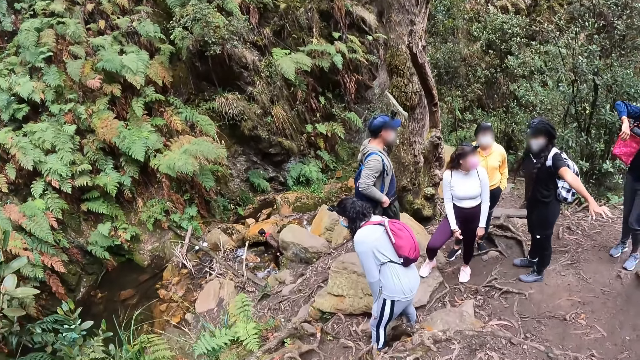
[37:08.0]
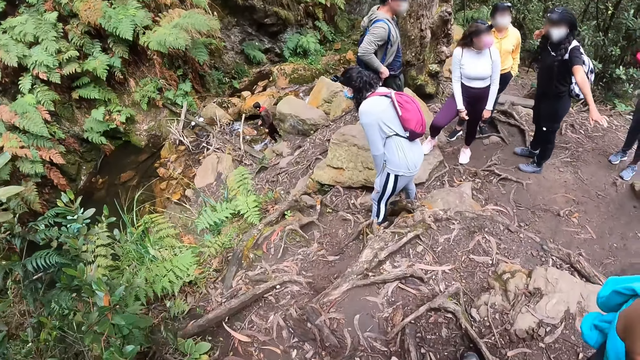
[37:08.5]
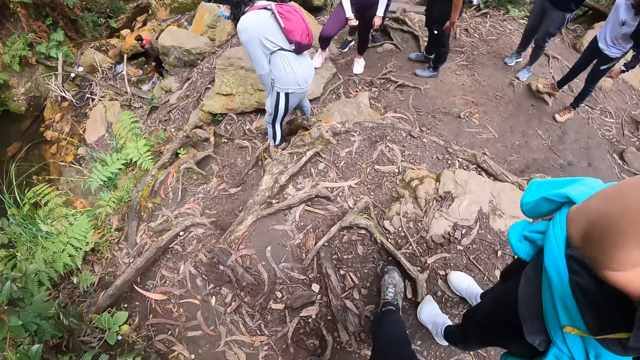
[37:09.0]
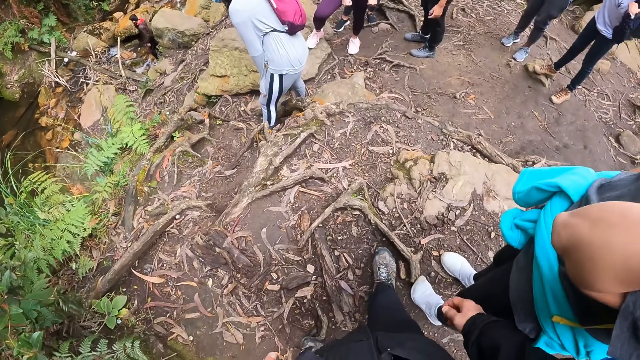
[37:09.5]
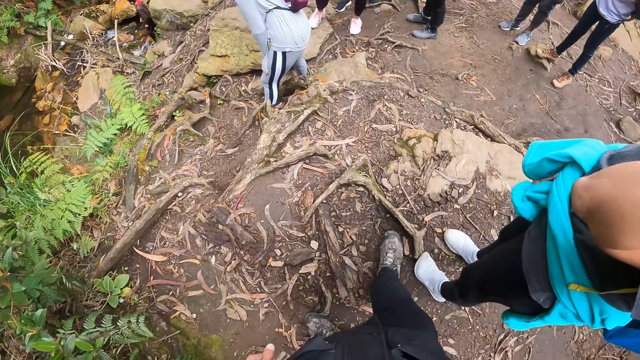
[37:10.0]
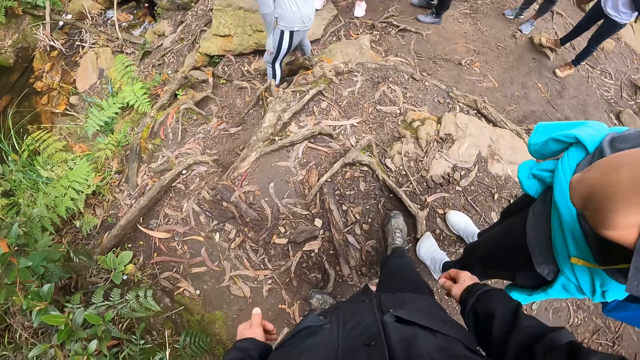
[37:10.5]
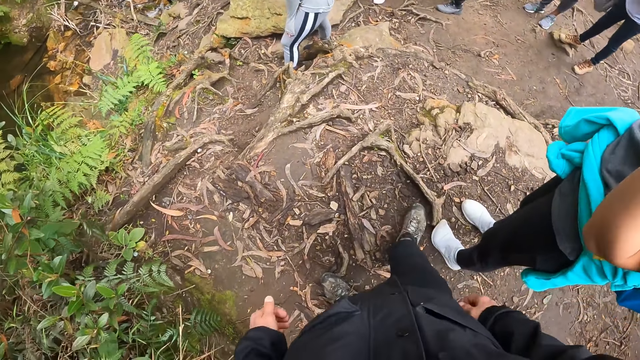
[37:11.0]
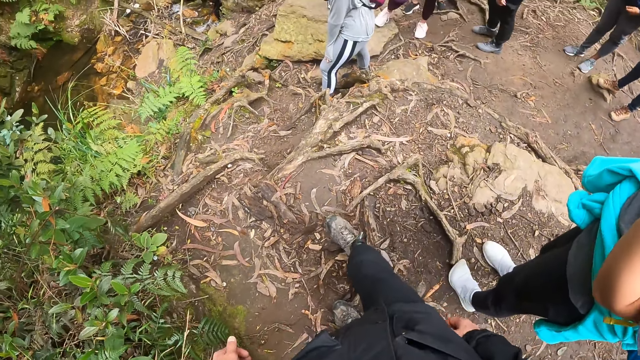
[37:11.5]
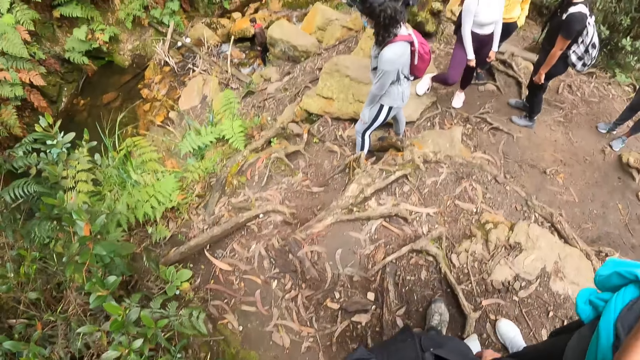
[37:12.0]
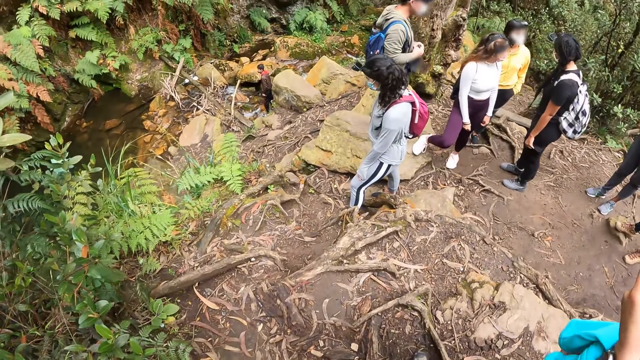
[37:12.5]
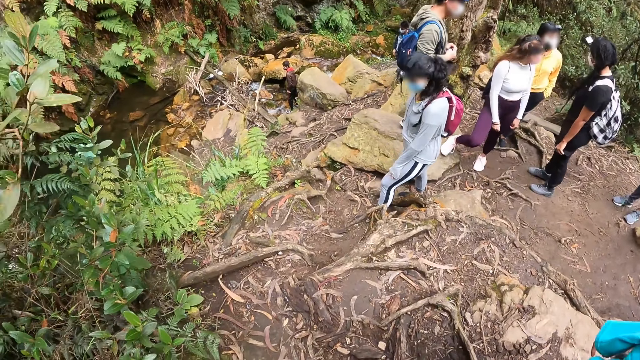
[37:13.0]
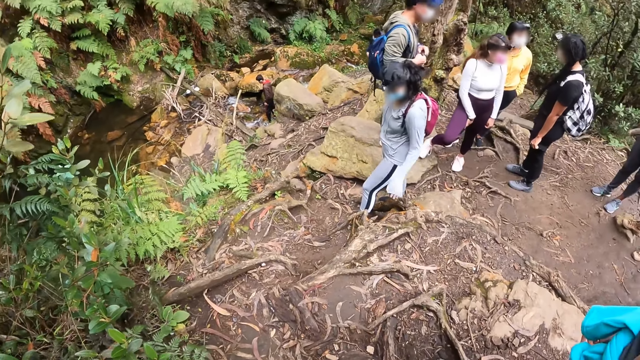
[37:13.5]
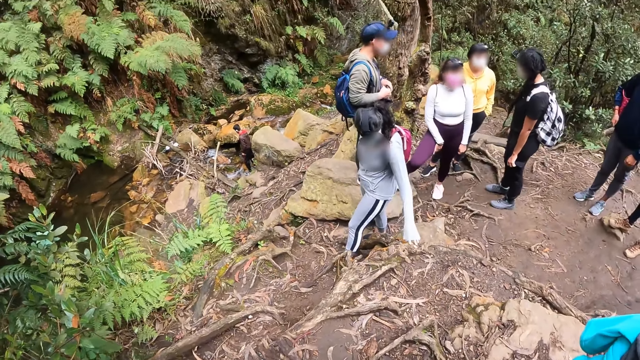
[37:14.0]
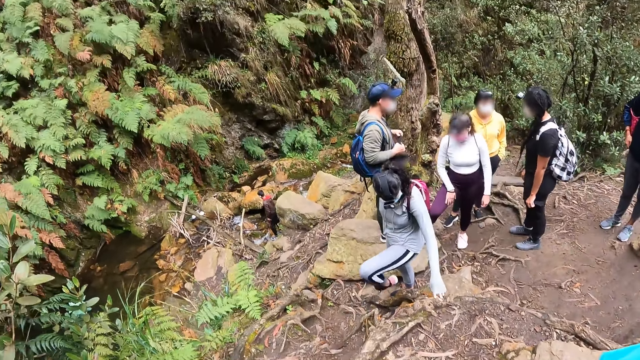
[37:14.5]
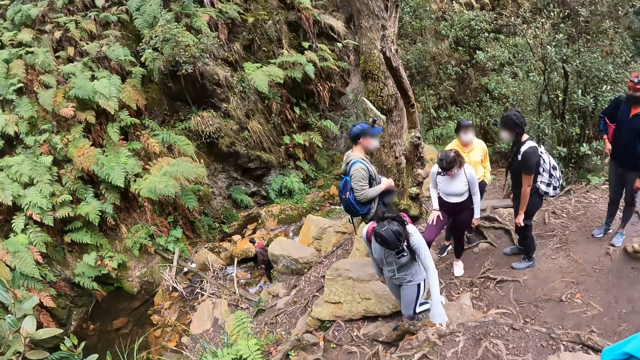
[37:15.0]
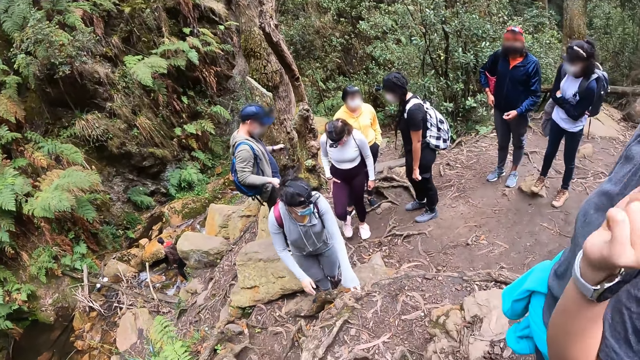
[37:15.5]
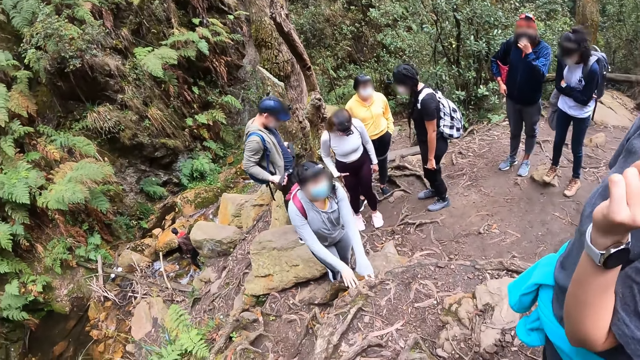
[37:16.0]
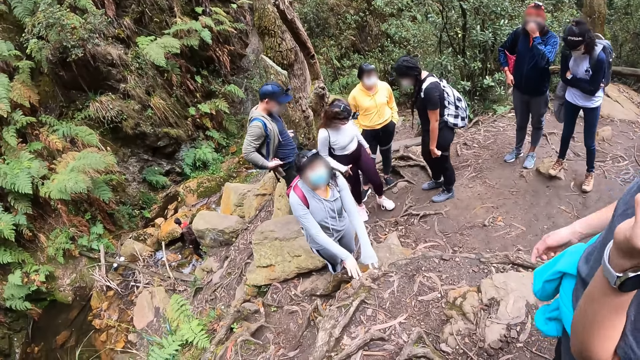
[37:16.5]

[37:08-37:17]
The camera wearer scratches the sand with his feet.

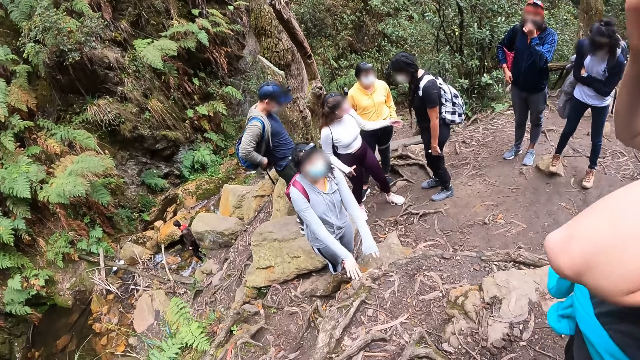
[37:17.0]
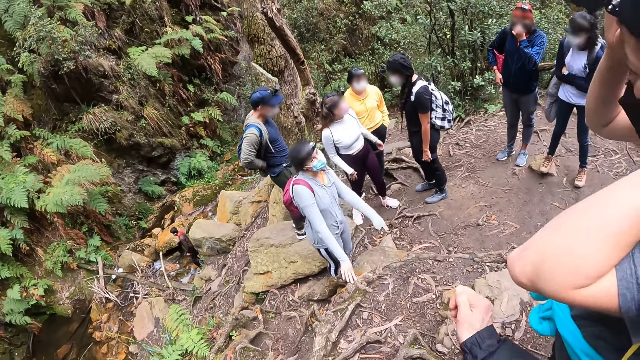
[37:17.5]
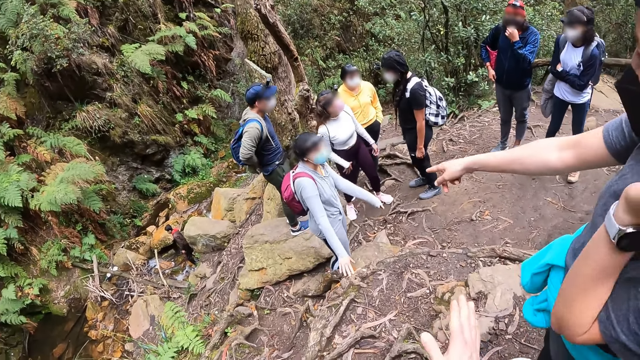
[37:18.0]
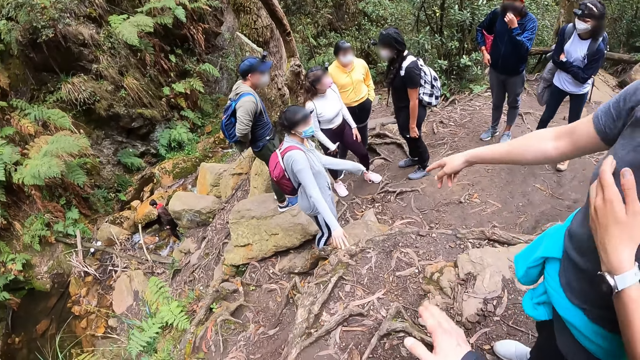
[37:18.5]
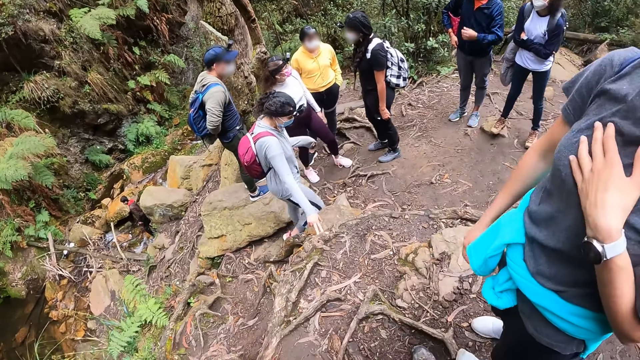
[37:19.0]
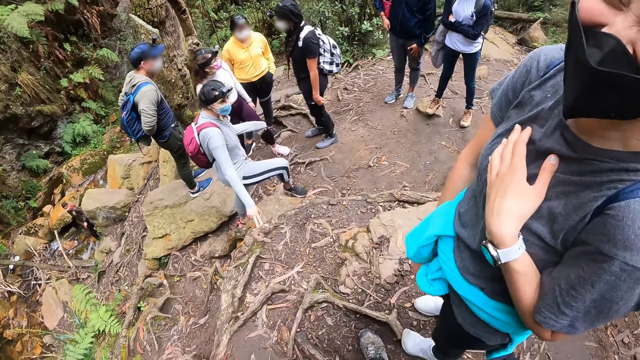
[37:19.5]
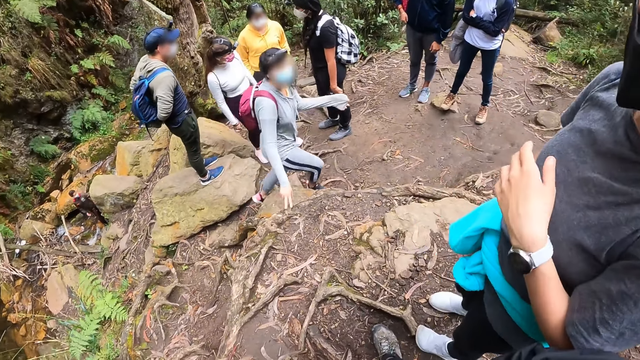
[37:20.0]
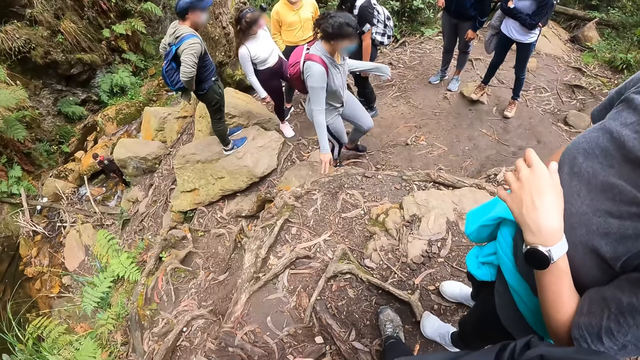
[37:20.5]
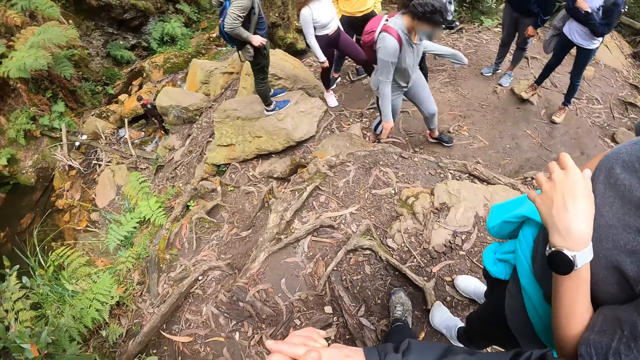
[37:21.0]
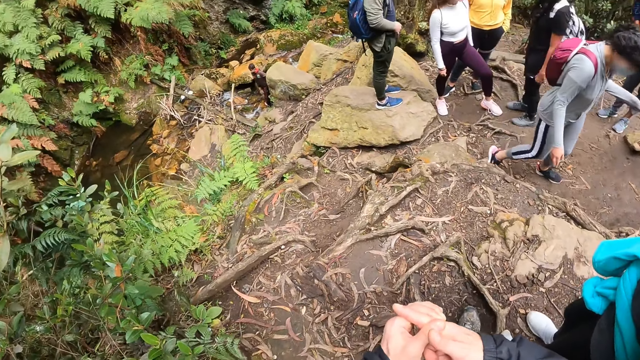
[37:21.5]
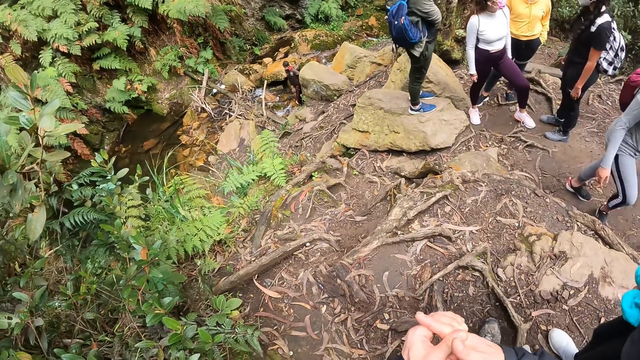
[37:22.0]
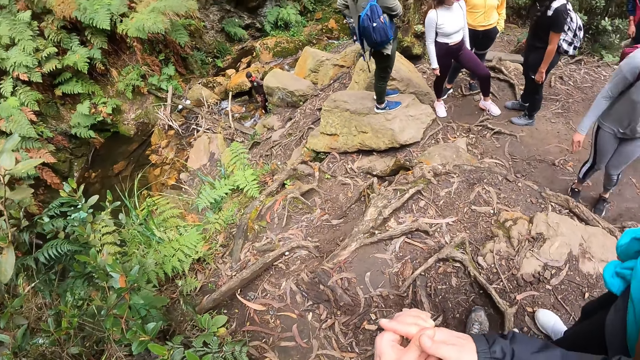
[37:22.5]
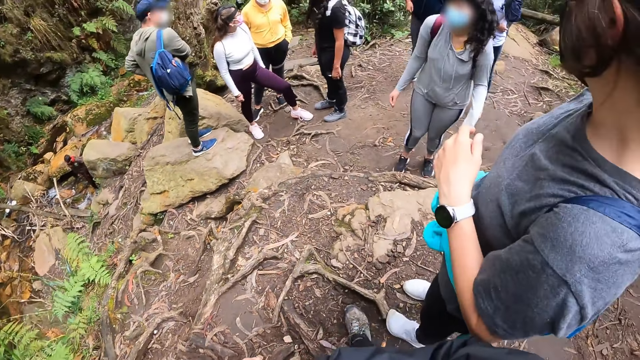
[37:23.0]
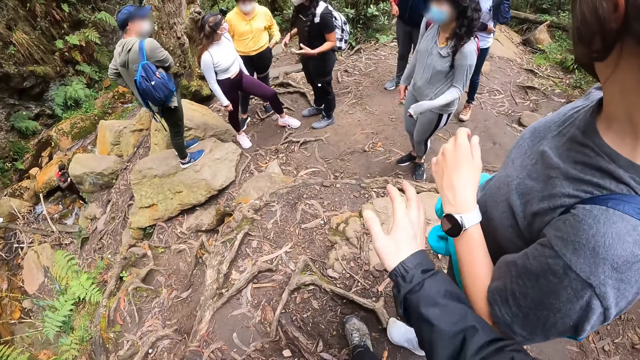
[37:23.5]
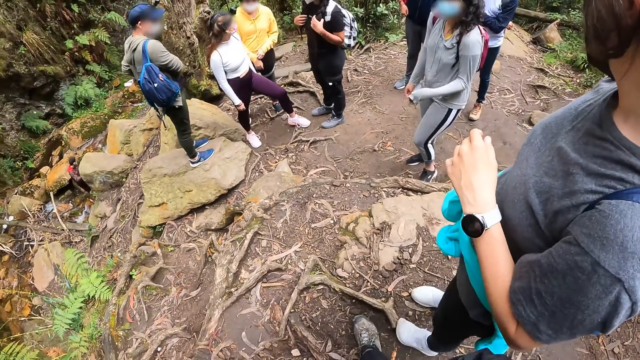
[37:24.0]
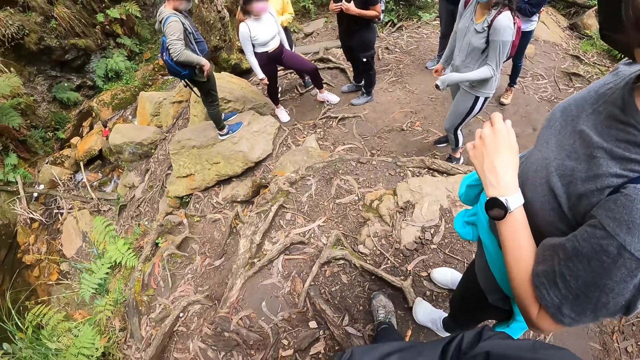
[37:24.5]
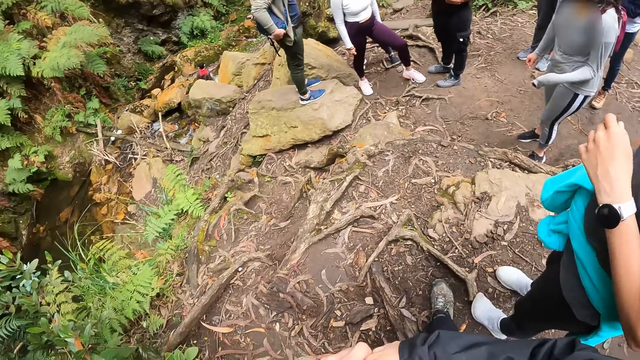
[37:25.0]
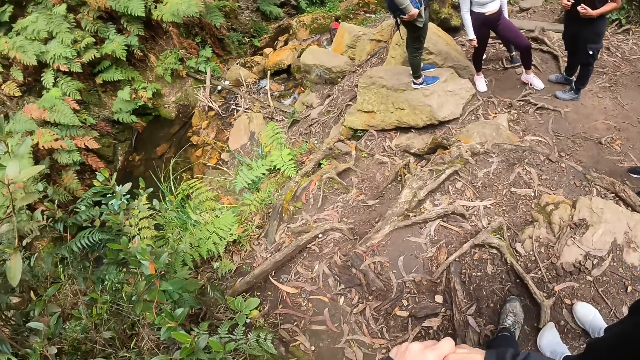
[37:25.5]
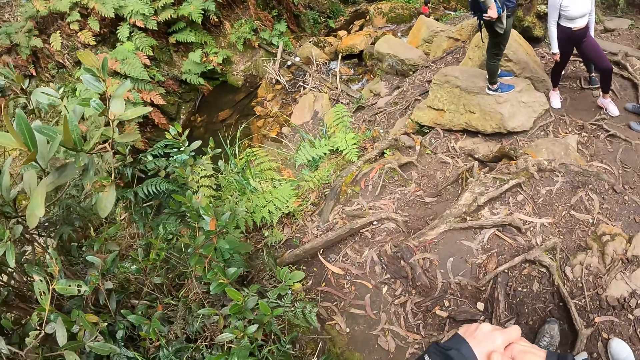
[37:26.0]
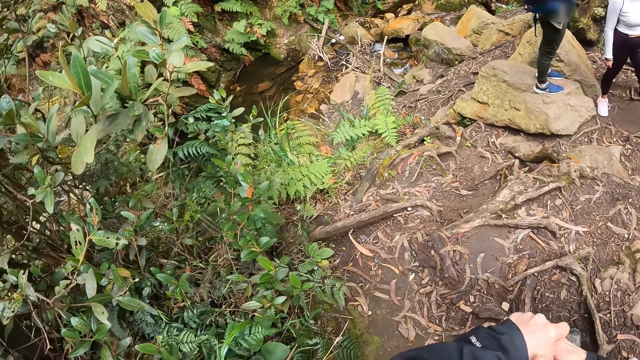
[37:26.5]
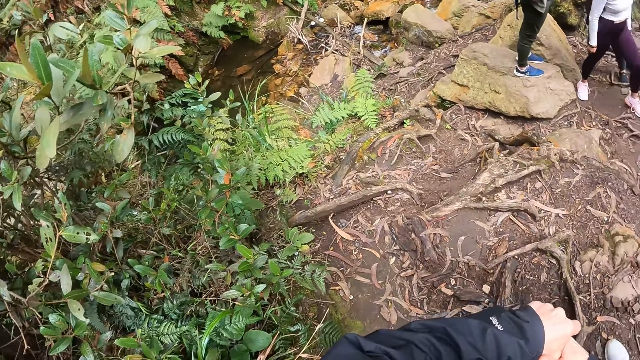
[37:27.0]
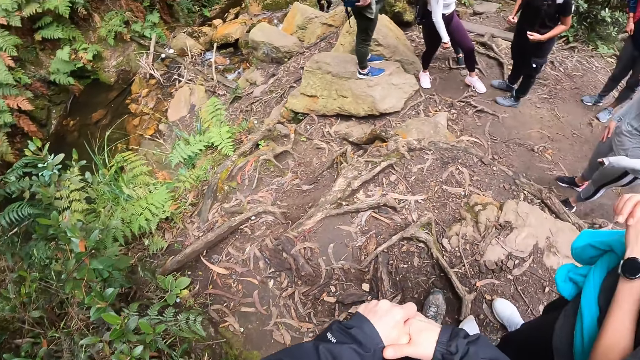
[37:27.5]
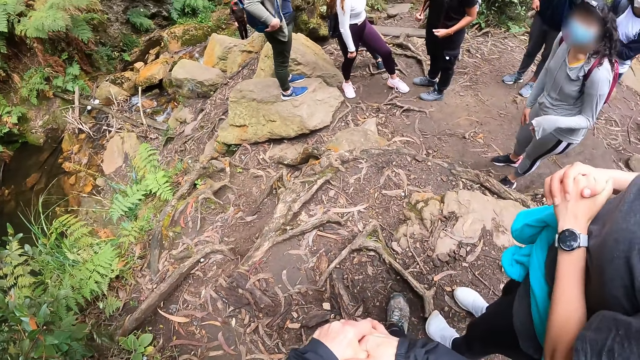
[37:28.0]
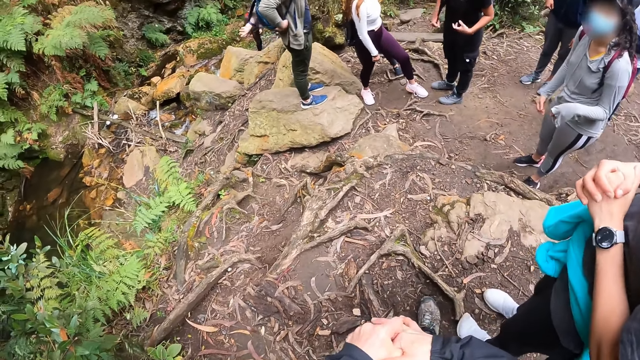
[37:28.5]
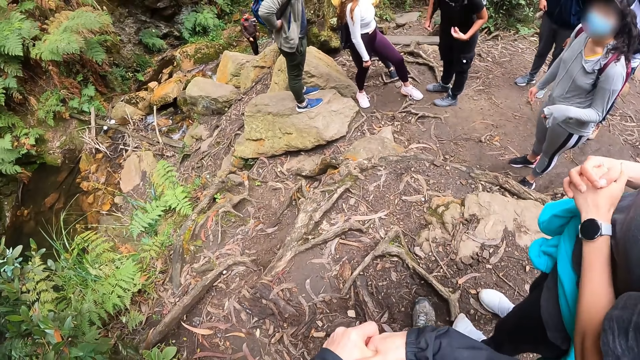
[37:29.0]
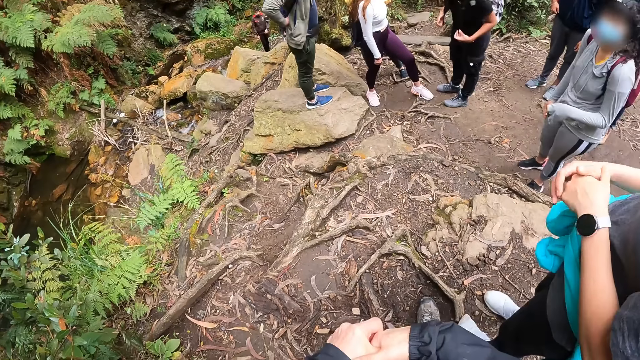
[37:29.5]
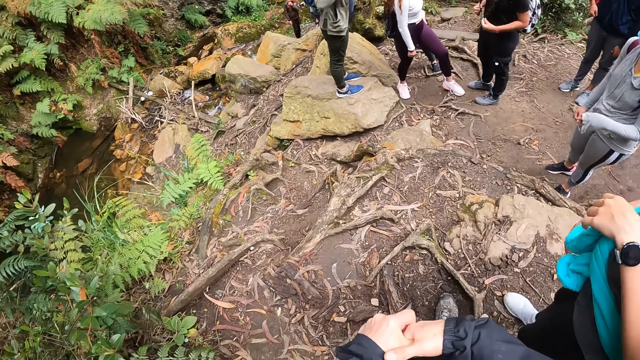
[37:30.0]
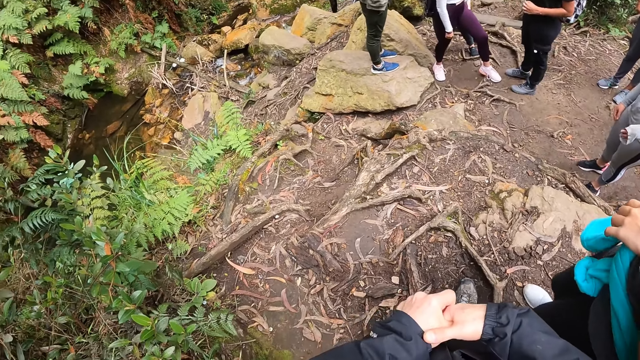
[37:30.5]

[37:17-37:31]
The camera wearer lifts his hand. The woman touches her chest with her left hand. The camera wearer drops his hand. He holds his hands together. He raises his hand. He drops his hand. He holds his hands together.
